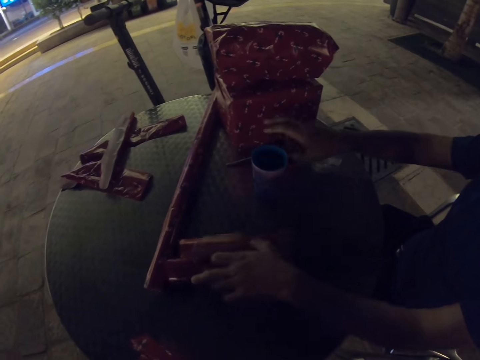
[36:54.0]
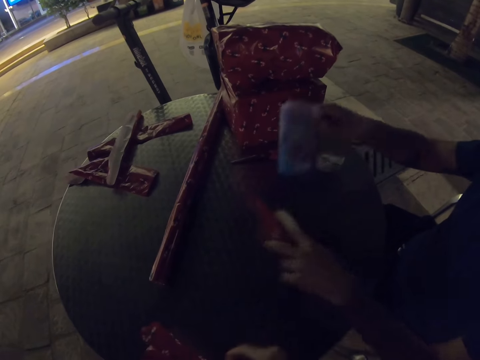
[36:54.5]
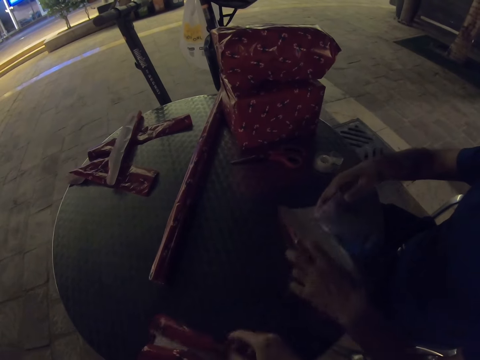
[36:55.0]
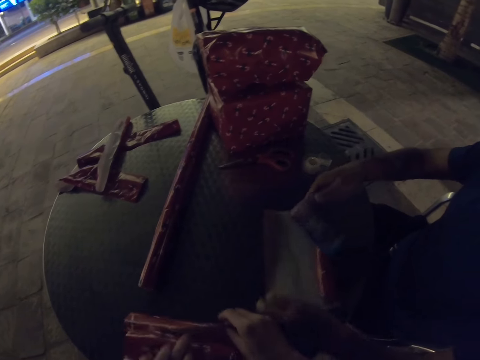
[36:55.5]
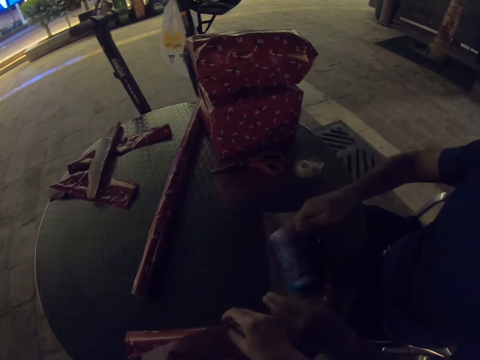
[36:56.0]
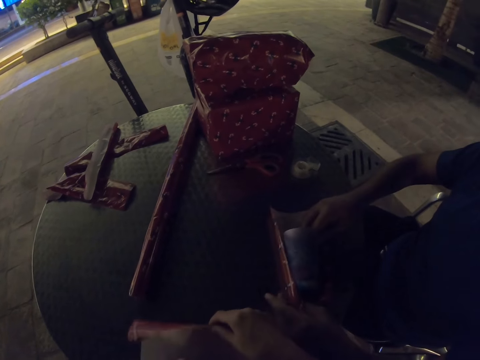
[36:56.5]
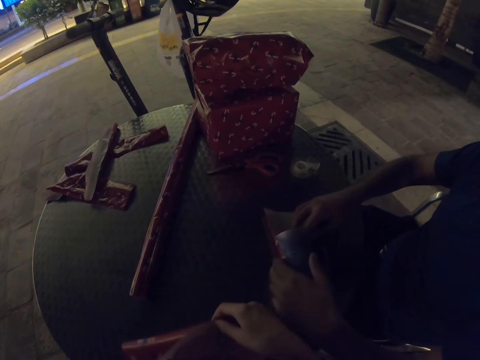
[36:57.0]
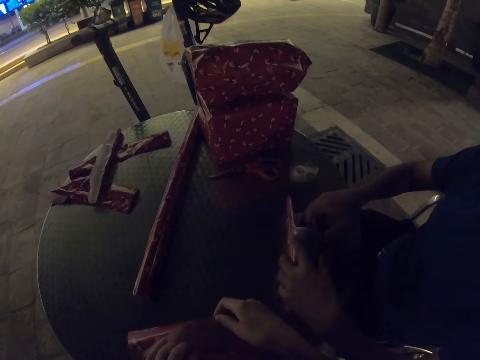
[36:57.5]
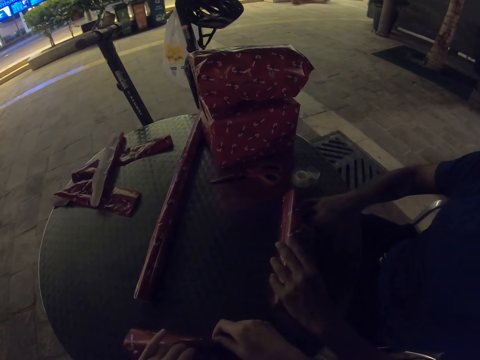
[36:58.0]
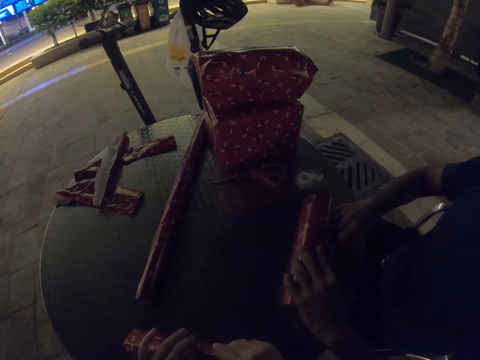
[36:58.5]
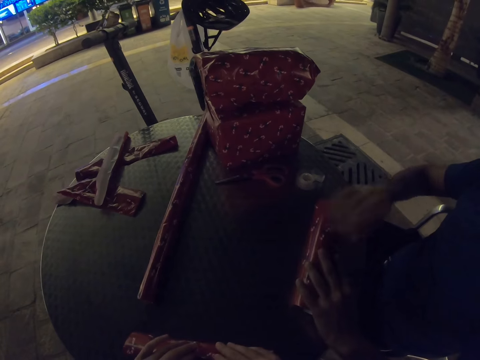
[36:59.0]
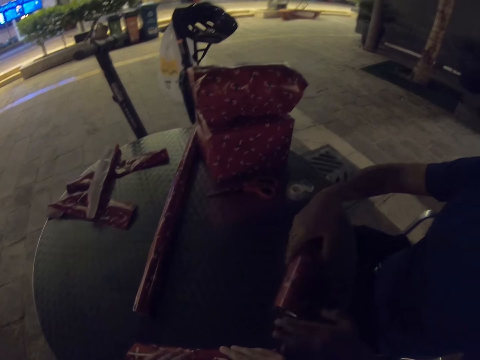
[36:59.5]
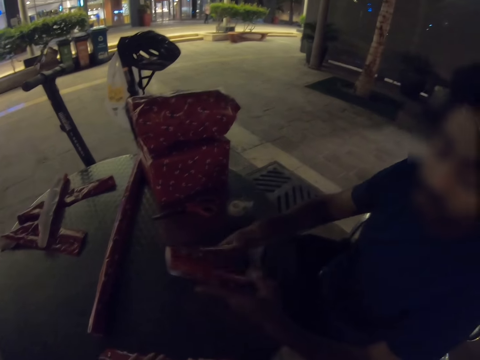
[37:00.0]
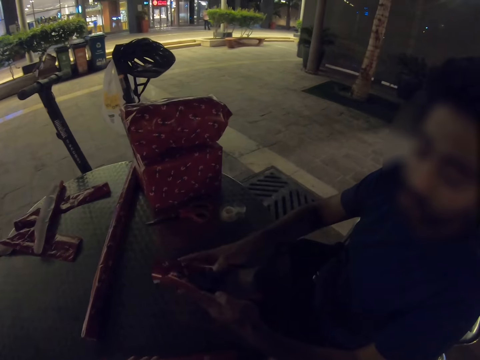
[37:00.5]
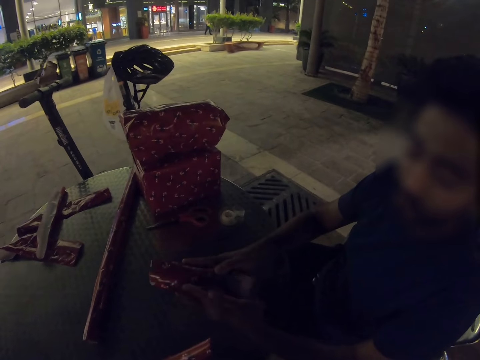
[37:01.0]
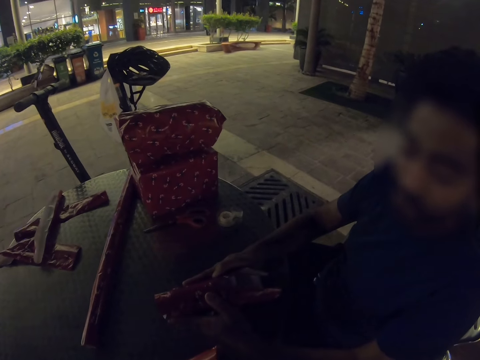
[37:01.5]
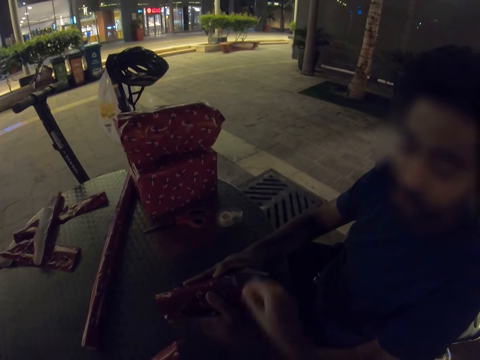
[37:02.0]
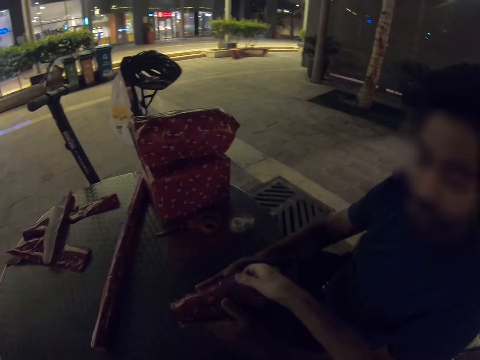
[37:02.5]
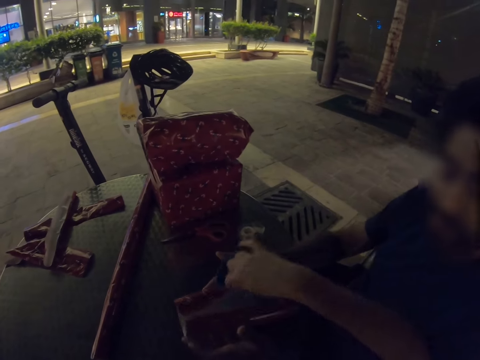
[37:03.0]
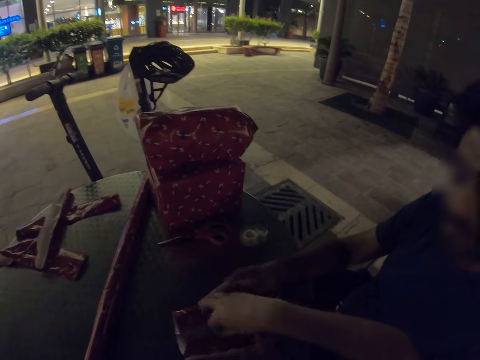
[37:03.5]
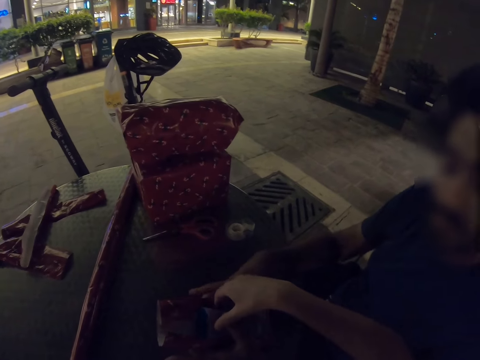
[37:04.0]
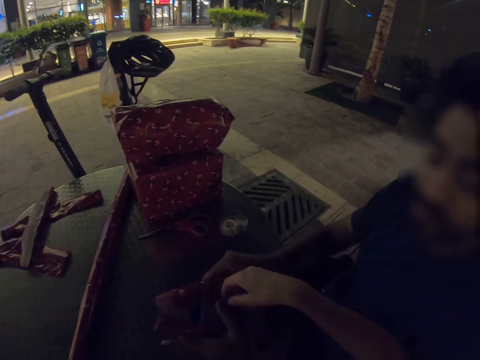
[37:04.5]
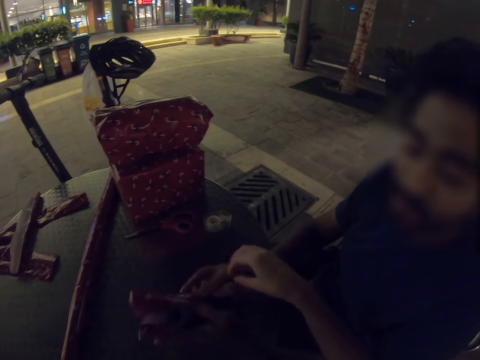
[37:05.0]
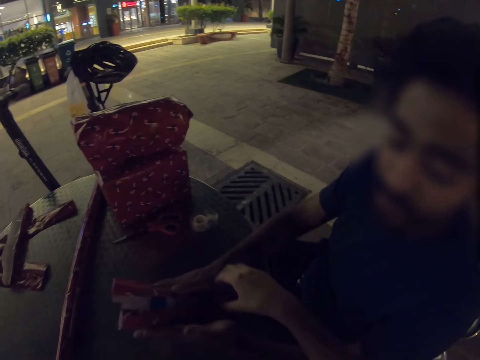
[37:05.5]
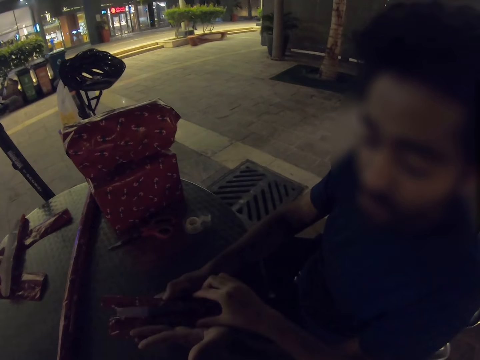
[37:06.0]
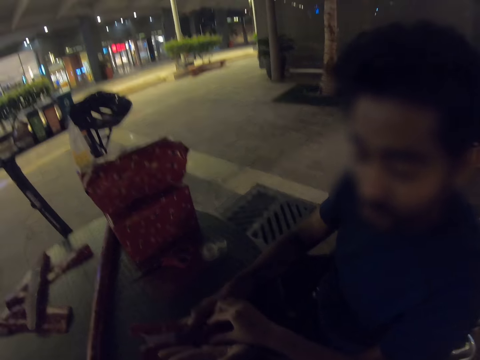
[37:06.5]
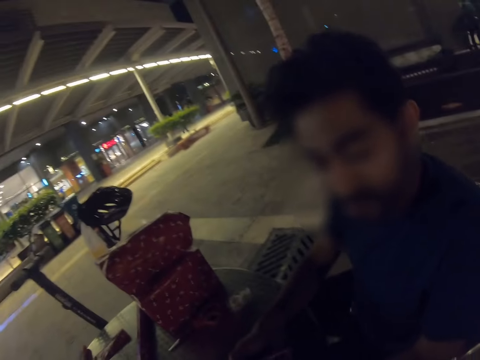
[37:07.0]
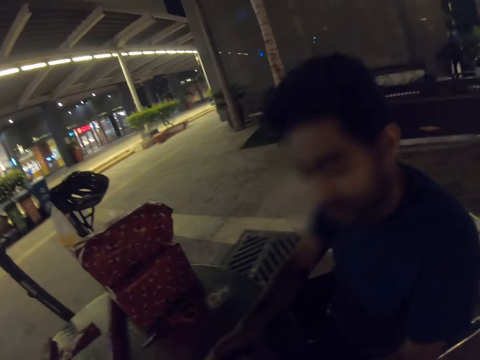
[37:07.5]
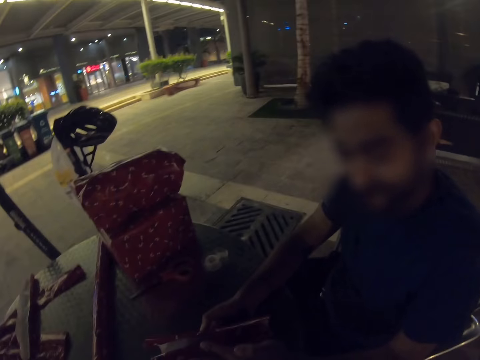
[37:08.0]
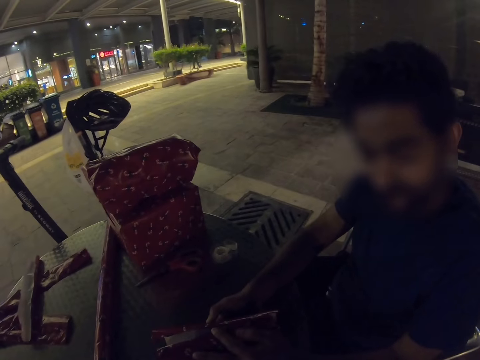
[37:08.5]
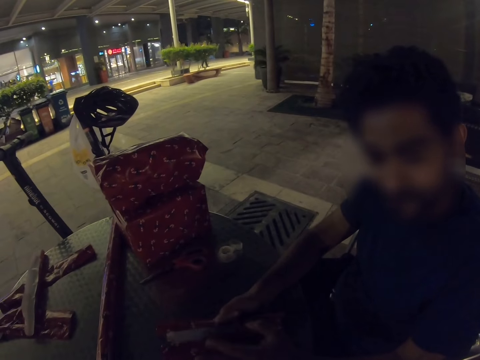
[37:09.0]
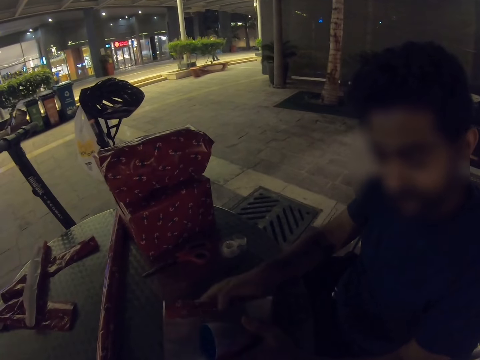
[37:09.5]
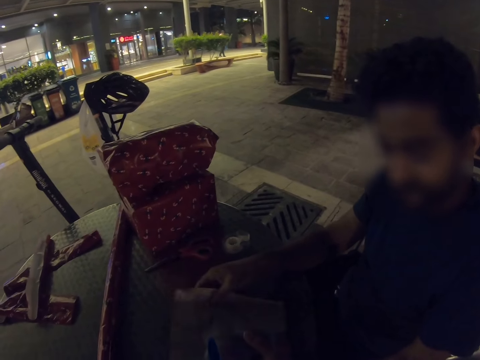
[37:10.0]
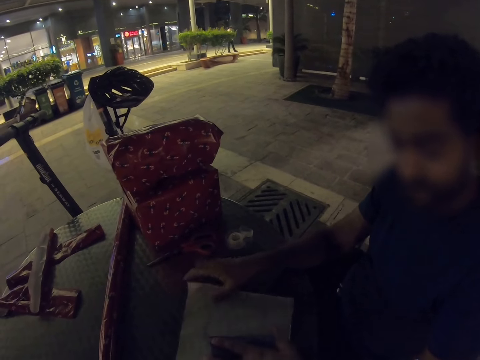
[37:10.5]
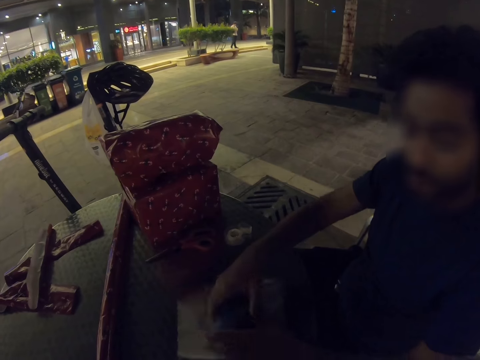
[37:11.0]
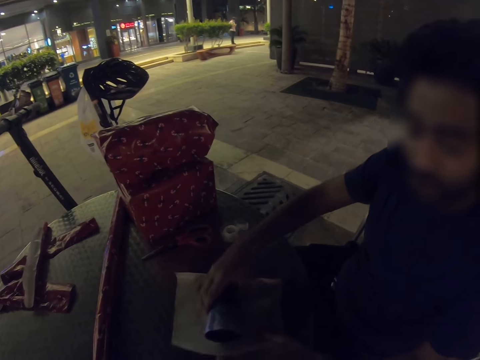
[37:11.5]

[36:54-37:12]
A man holds the wrapping paper, puts the scissors on the table and picks up the blue plastic cup. The man moves hand. The man puts the plastic cup on the wrapping paper. The camera wearer unfolds the wrapping paper. The man wraps the plastic cup. The camera wearer wraps the plastic cup with the gift wrap. They turn the blue plastic cup. The man wraps the plastic cup. The camera wearer holds the cup and lets go of the cup. The man wraps the plastic cup and unwraps the cup.

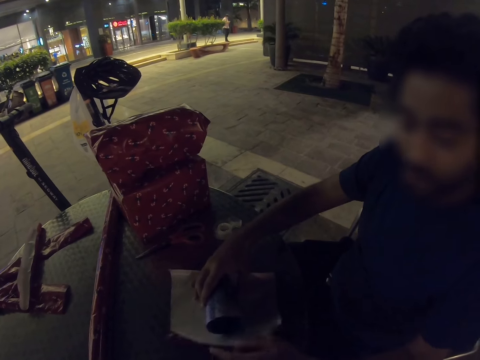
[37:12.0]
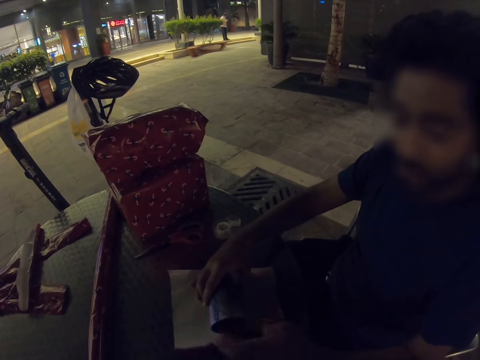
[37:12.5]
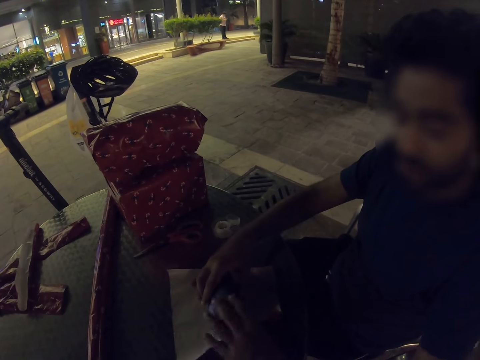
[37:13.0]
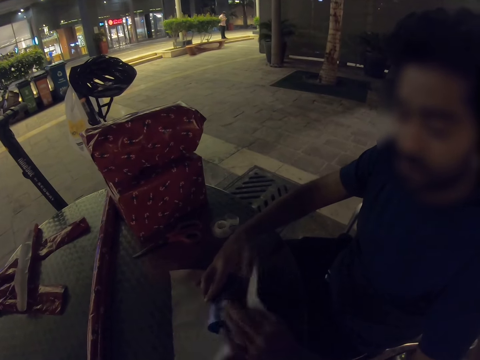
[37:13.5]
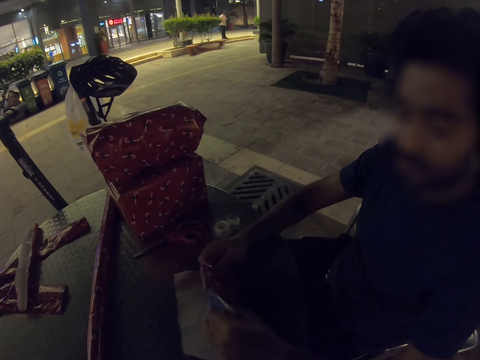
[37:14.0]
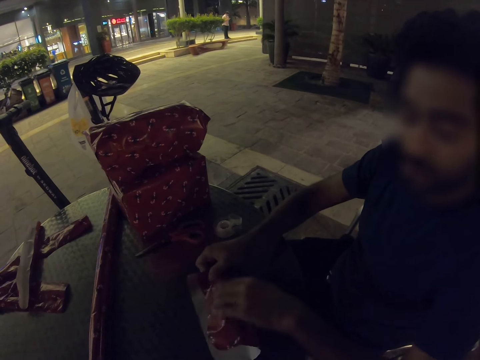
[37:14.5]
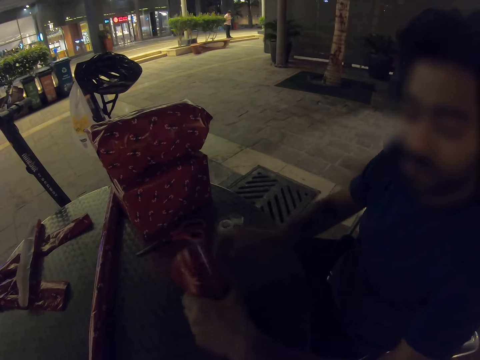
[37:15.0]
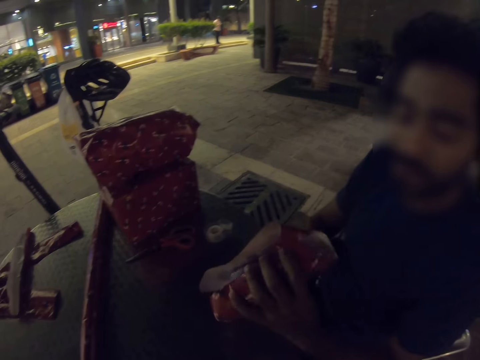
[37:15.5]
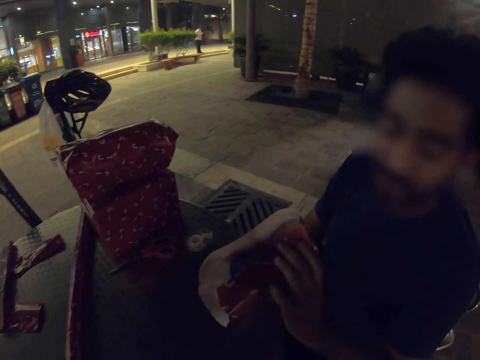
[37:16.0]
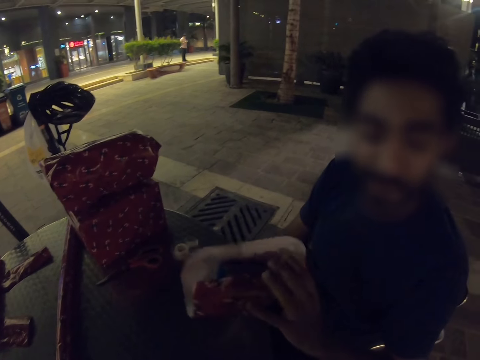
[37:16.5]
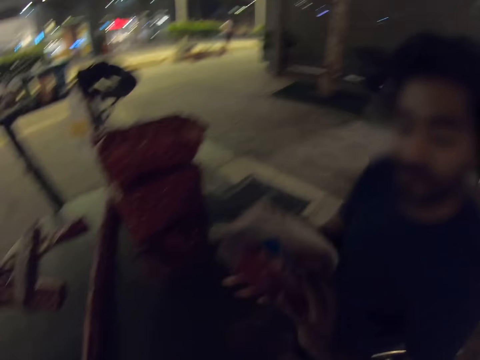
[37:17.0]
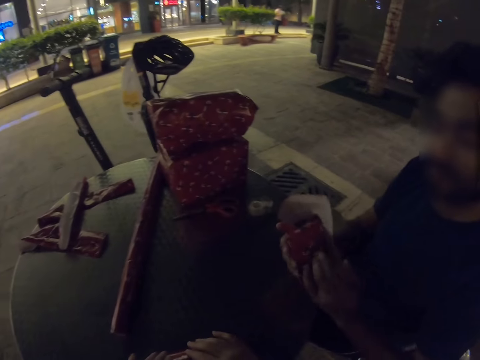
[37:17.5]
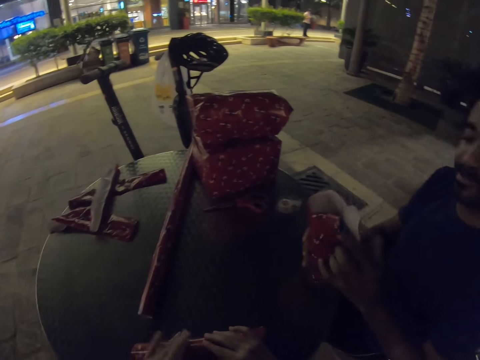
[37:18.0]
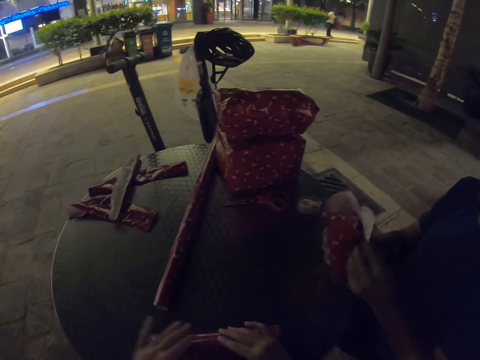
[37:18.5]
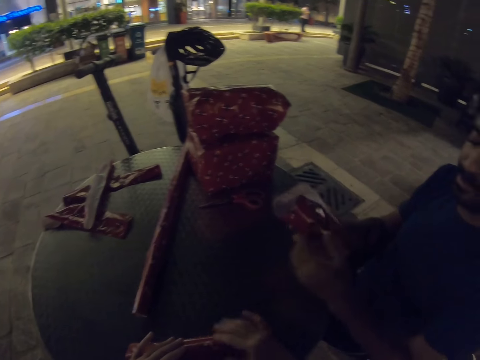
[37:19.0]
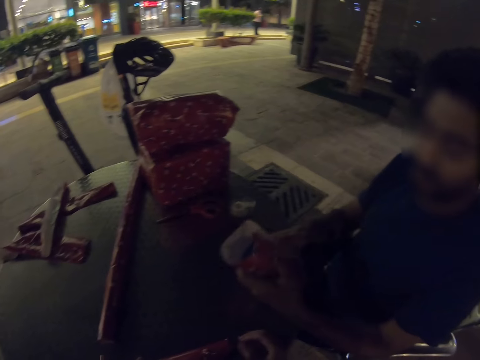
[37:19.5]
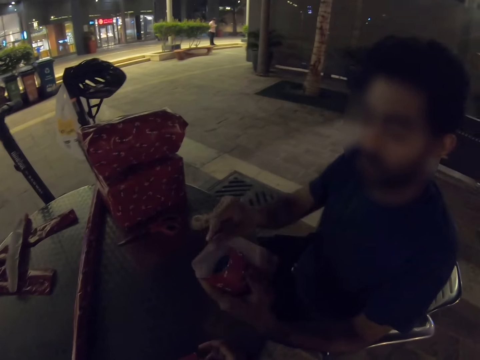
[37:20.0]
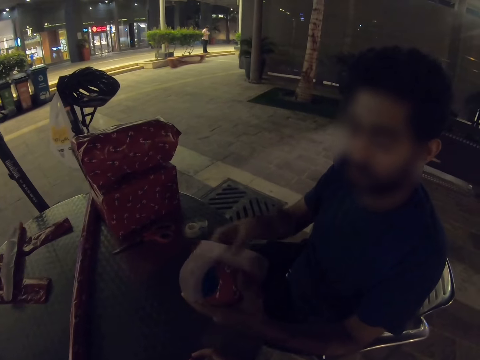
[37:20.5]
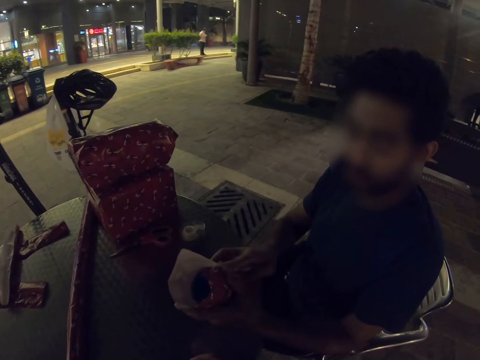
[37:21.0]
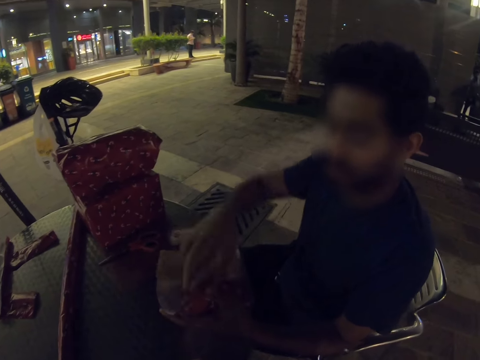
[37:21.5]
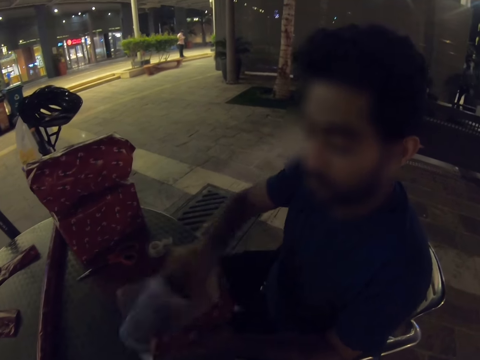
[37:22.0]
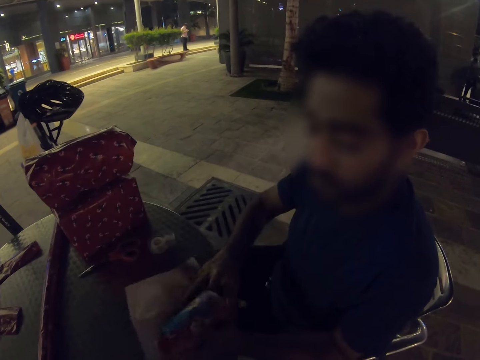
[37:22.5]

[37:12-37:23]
A man wraps the plastic cup. The camera wearer wraps the plastic cup. The man folds the cup with the gift wrap. The man turns the cup.
